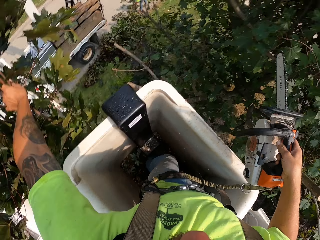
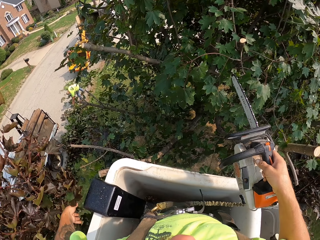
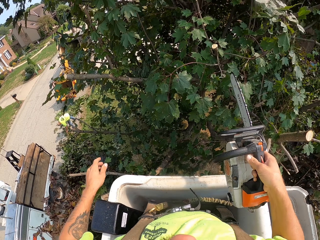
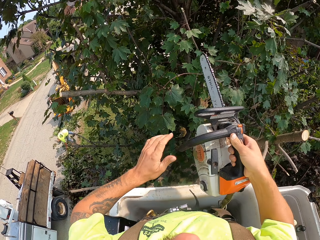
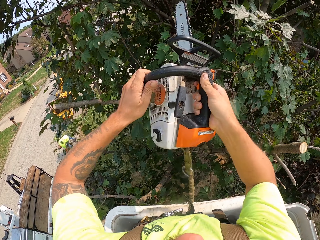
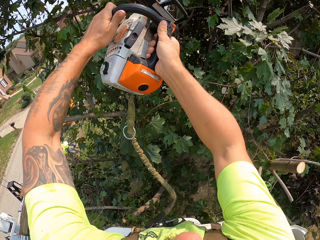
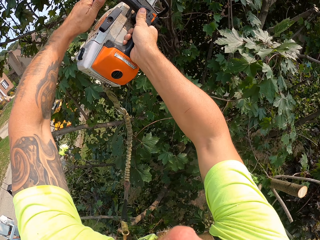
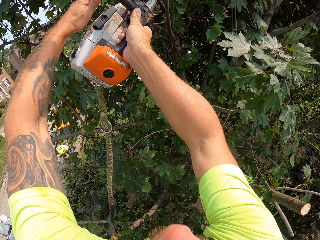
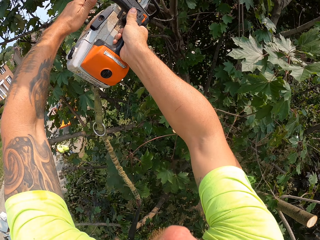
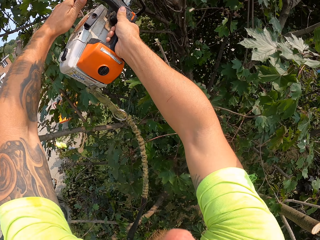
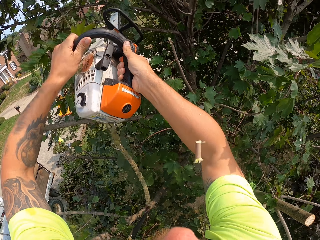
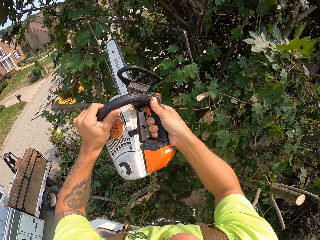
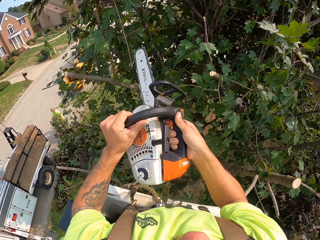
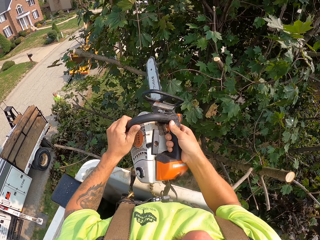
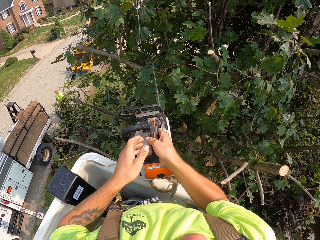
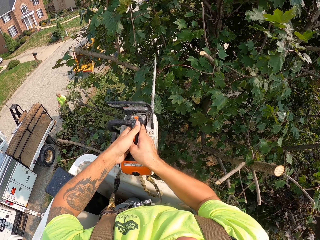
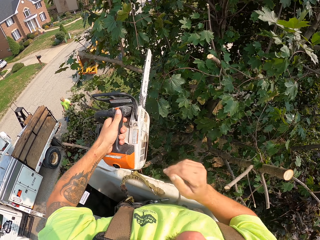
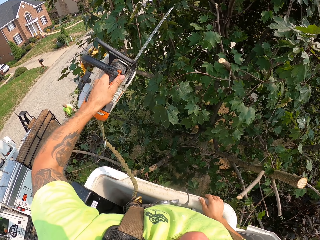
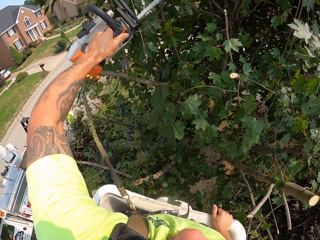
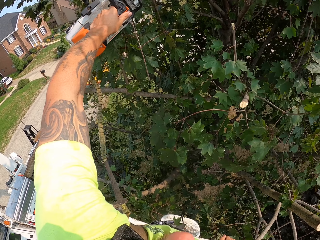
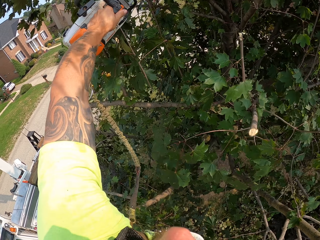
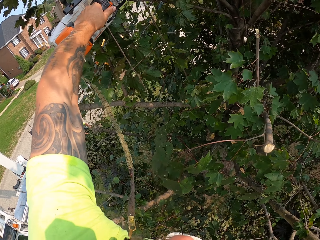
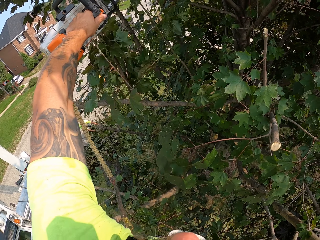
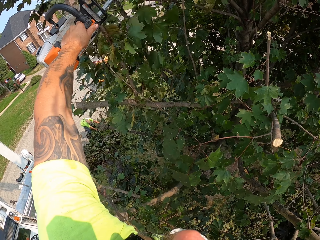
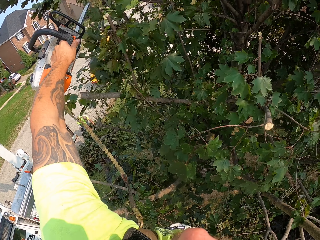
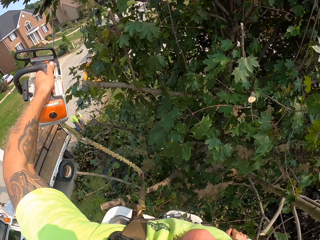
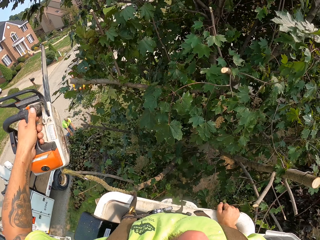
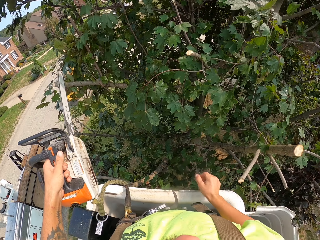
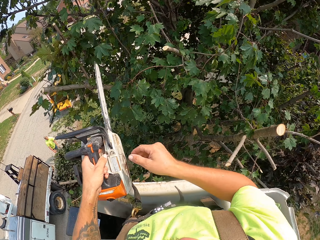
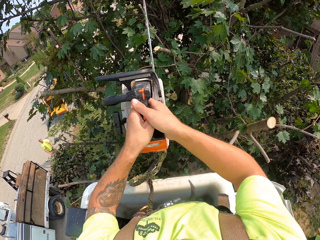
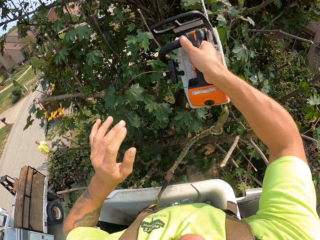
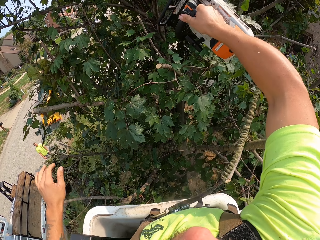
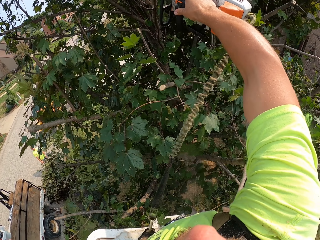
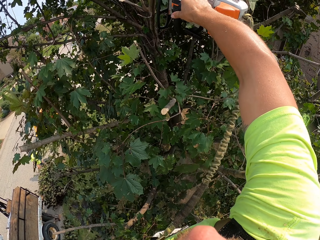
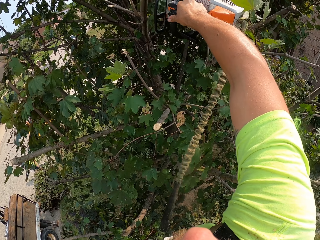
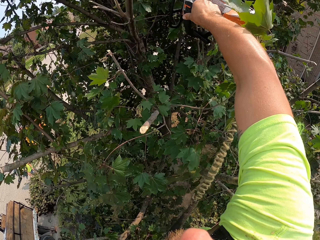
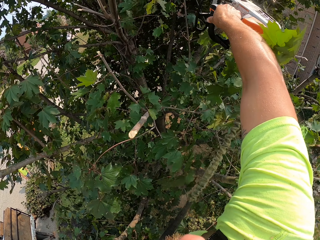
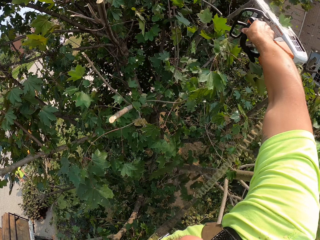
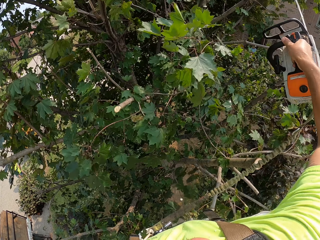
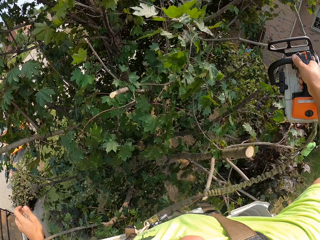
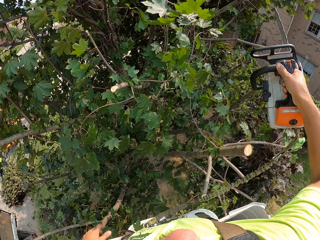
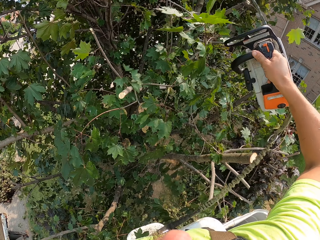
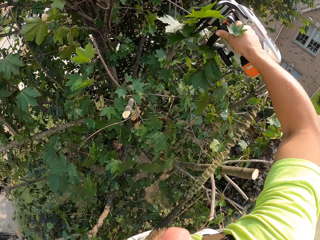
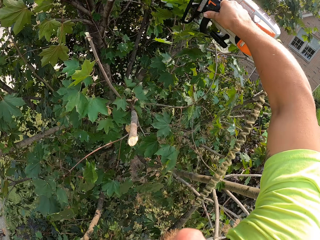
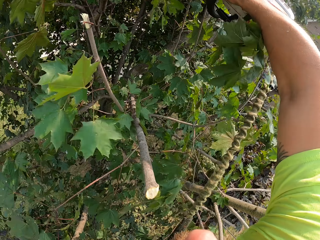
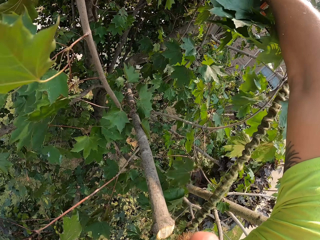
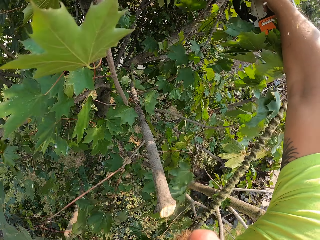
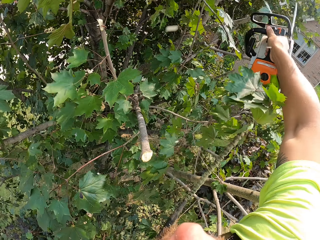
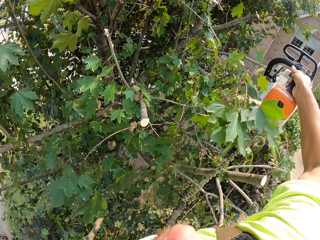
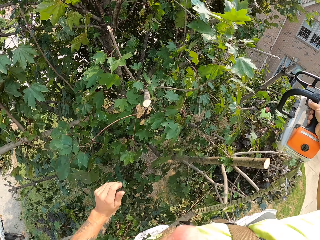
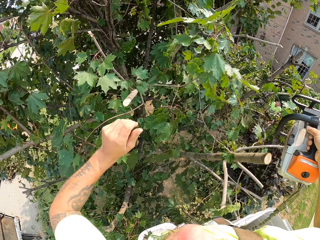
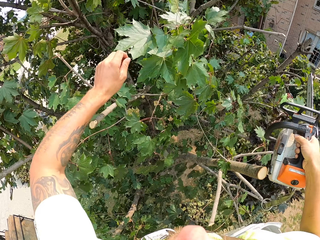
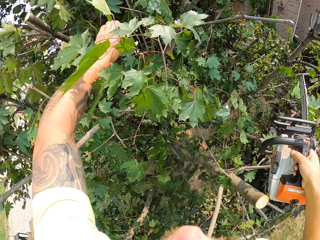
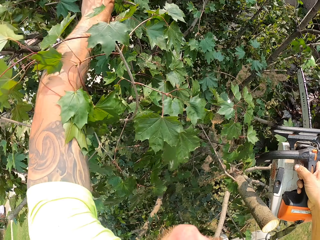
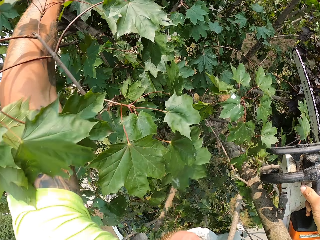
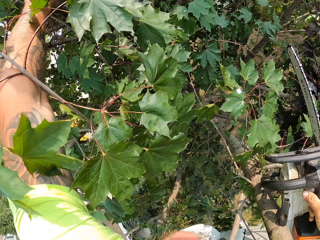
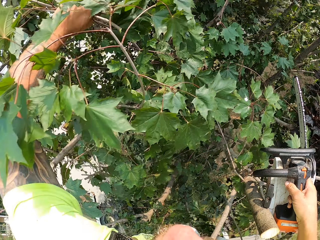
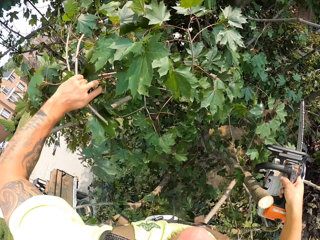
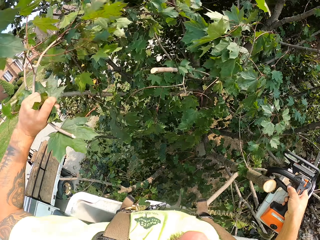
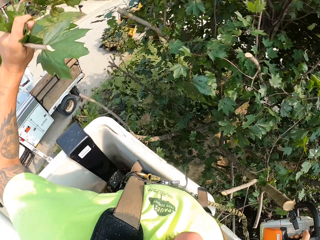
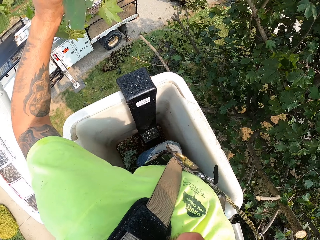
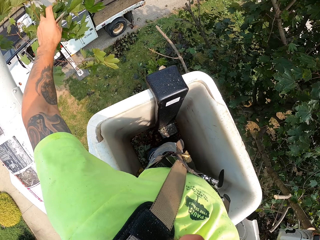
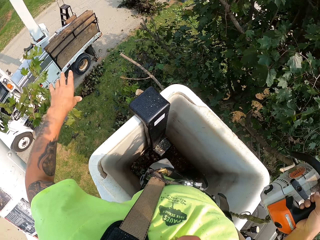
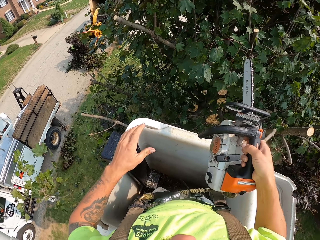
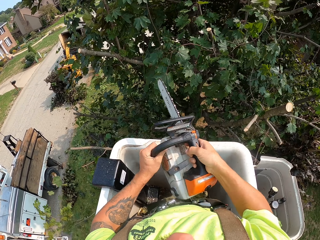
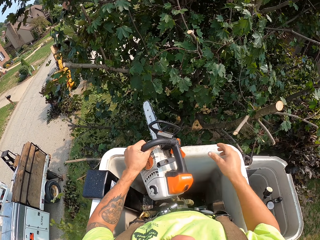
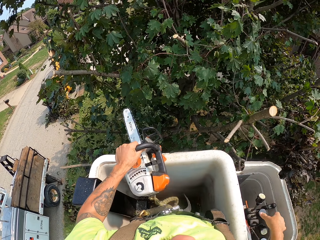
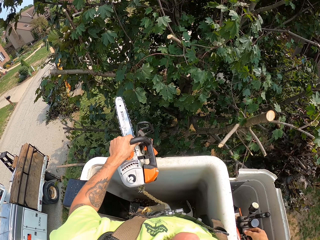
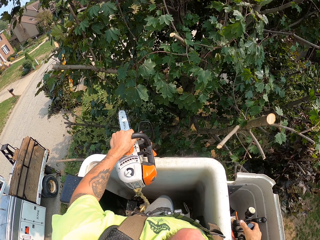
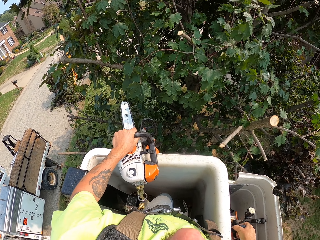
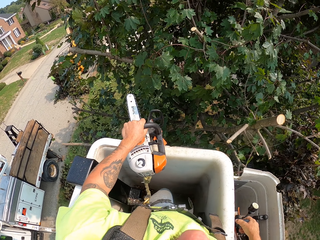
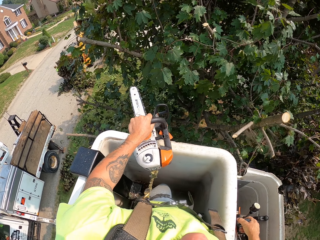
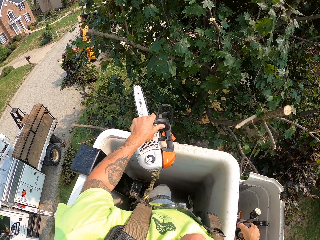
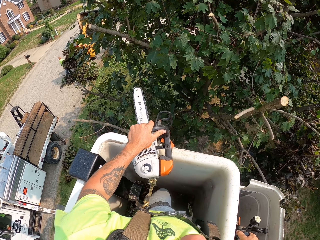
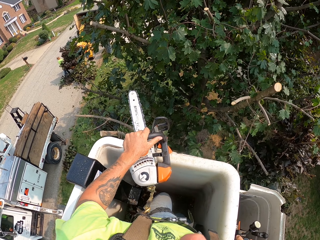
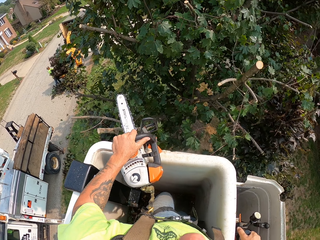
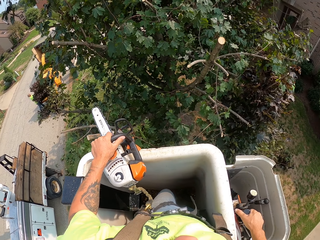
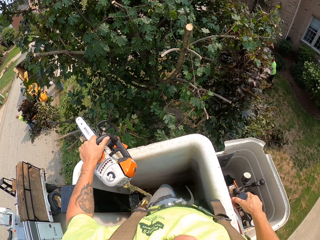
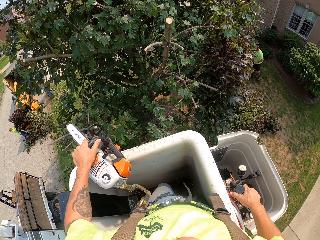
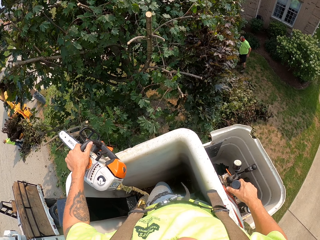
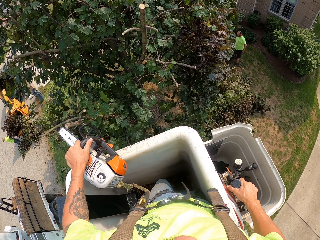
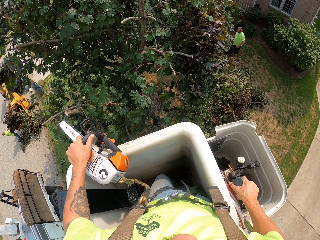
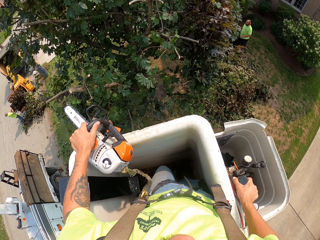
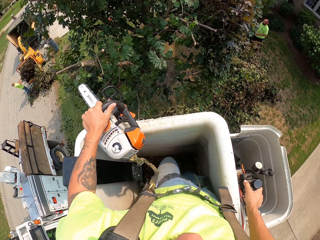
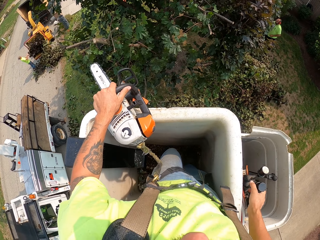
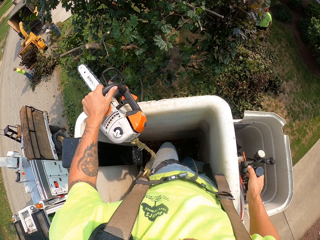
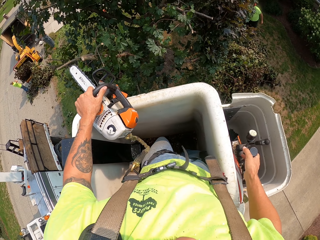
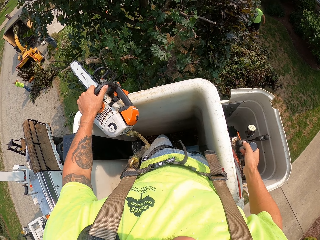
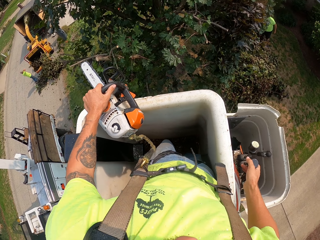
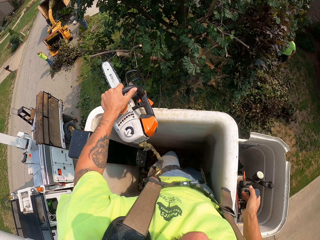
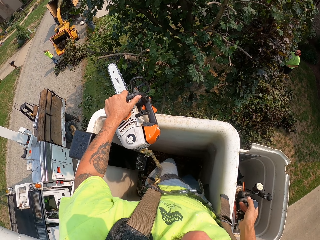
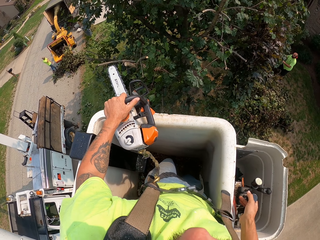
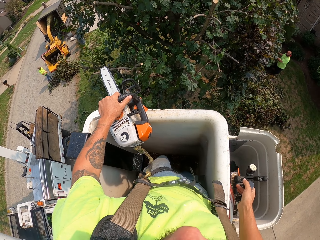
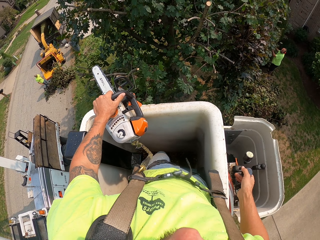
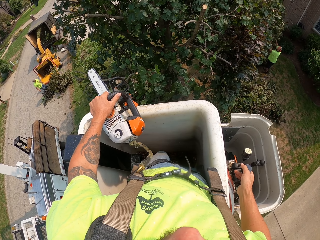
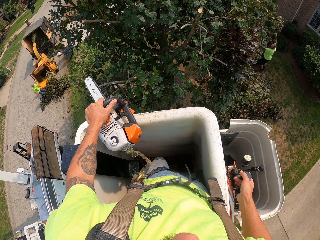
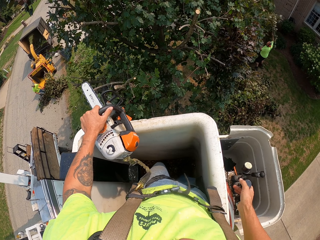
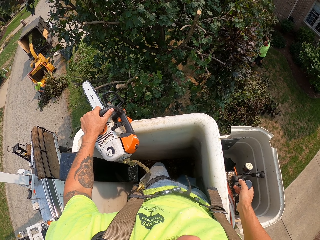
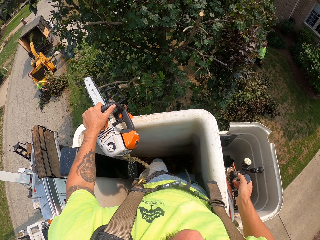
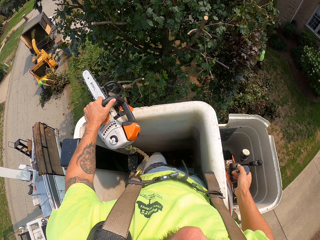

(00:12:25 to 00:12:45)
The camera wearer throws the tree branch. He cuts the tree branch with the chain saw. He transfers the chain saw to the left hand. He cuts the tree branch with the chain saw. He transfers the chain saw to the right hand. He cuts the tree branch with the chain saw. He picks up the tree branch. He drops the branch. He throws the branch of the tree to the ground with his left hand. He transfers the chain saw to the left hand. He holds the chainsaw with his left hand. He operates the boom lift with his right hand.

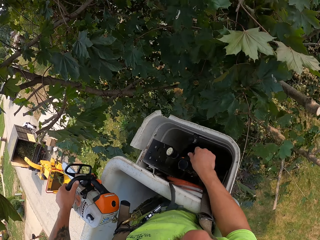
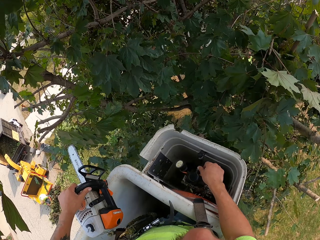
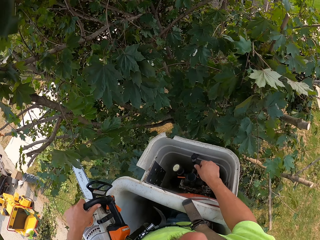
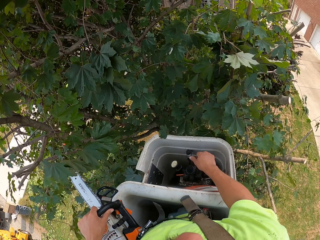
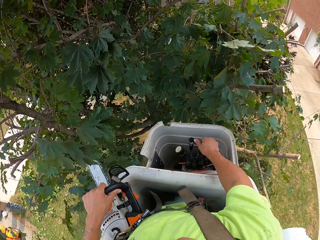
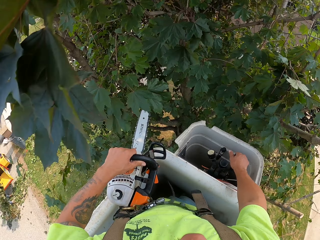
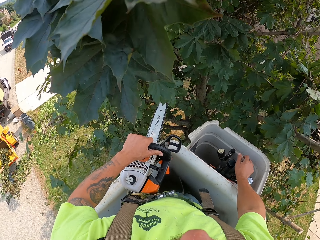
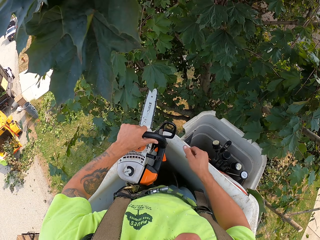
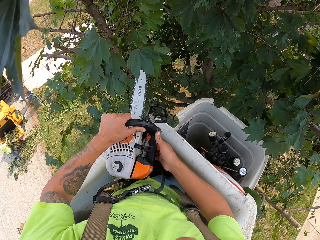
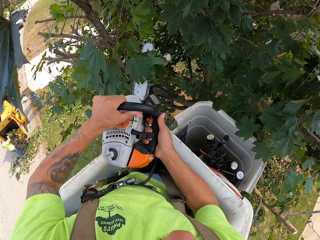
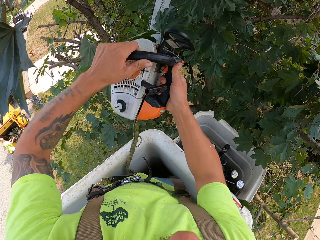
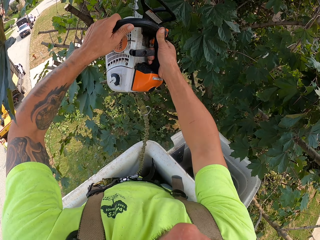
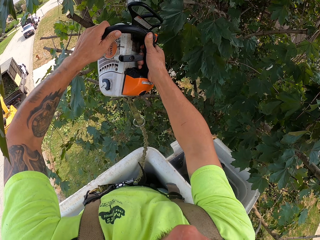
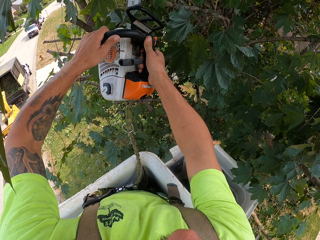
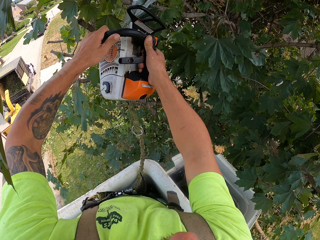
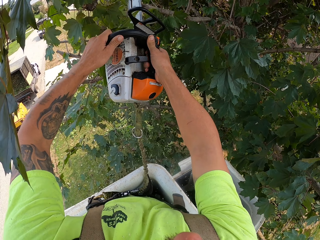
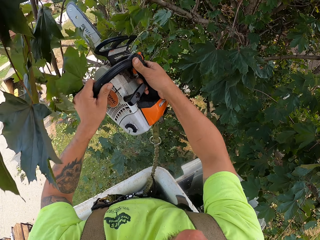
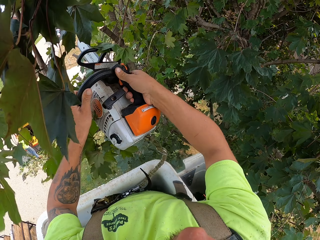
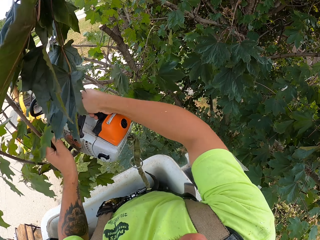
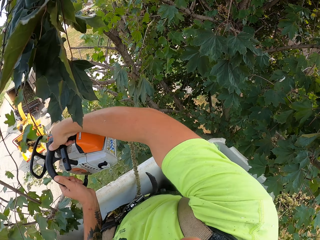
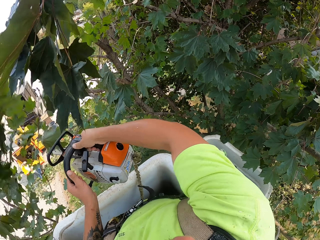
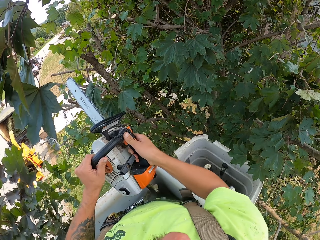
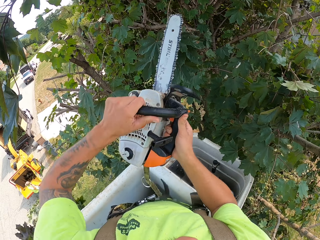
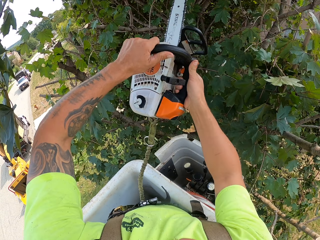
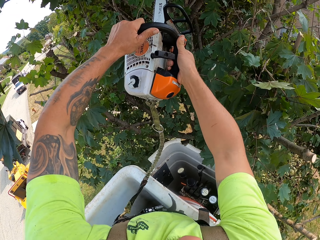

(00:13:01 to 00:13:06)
The camera wearer cuts branches of the tree with the chainsaw with both his hands.
